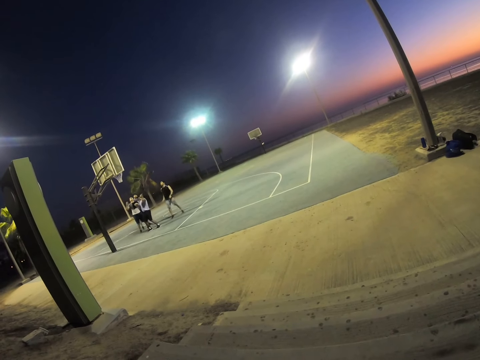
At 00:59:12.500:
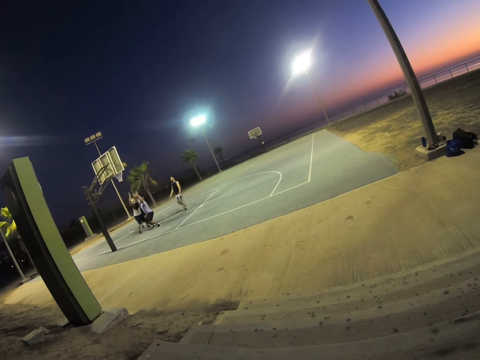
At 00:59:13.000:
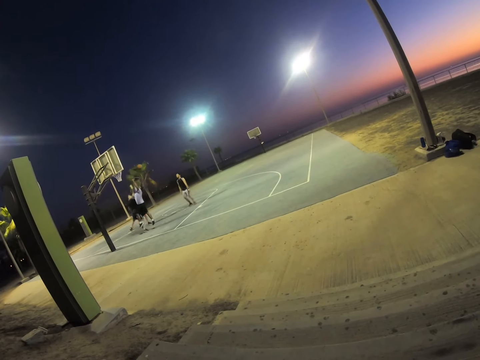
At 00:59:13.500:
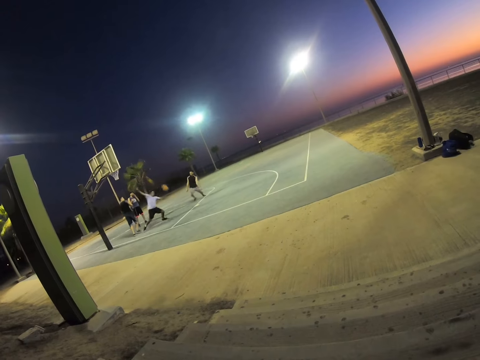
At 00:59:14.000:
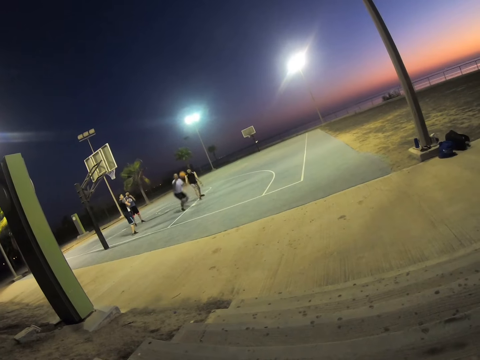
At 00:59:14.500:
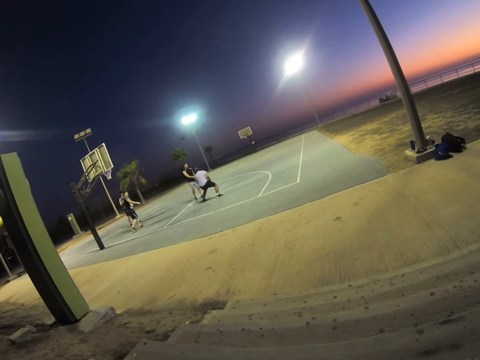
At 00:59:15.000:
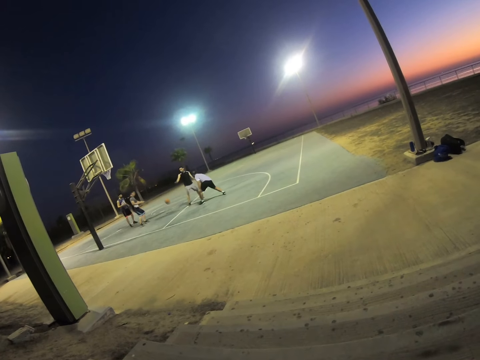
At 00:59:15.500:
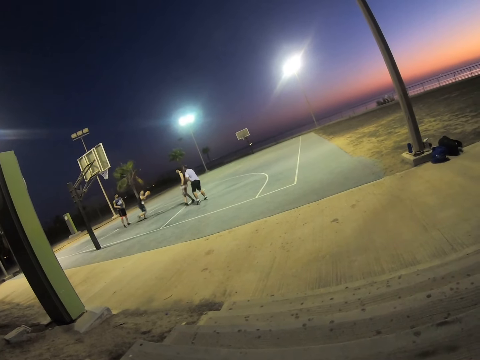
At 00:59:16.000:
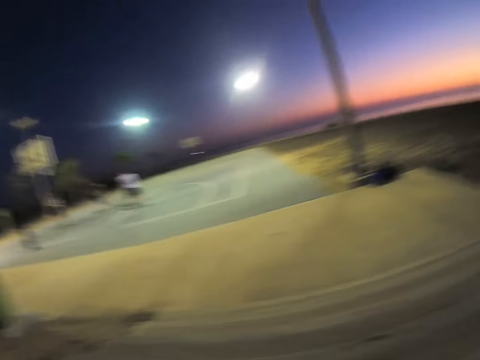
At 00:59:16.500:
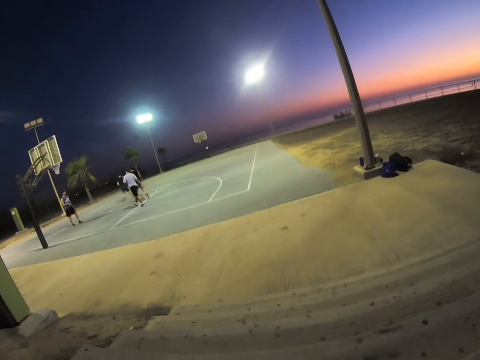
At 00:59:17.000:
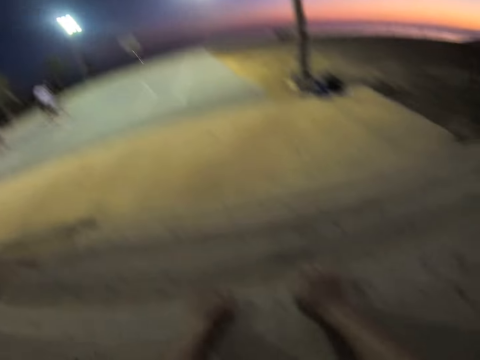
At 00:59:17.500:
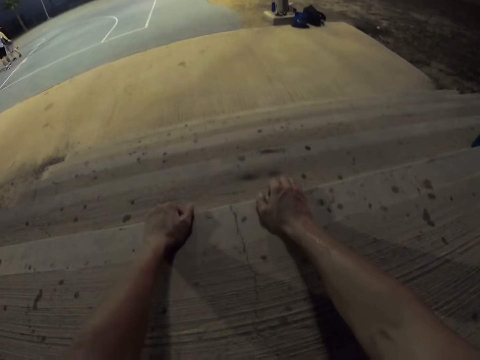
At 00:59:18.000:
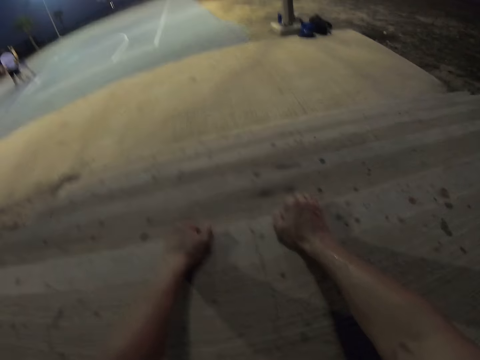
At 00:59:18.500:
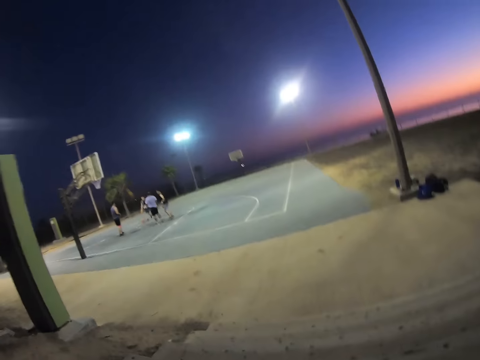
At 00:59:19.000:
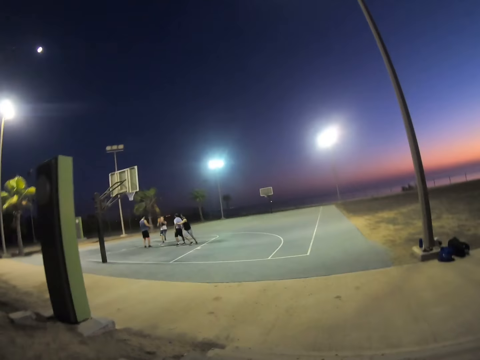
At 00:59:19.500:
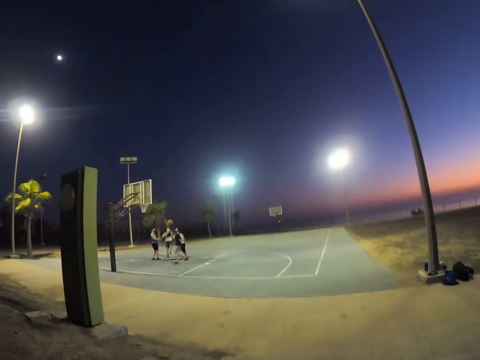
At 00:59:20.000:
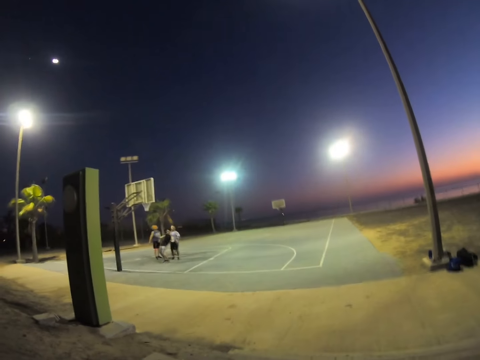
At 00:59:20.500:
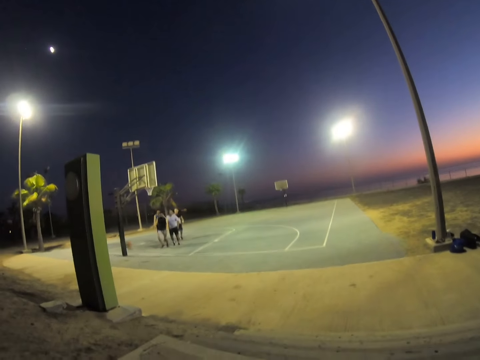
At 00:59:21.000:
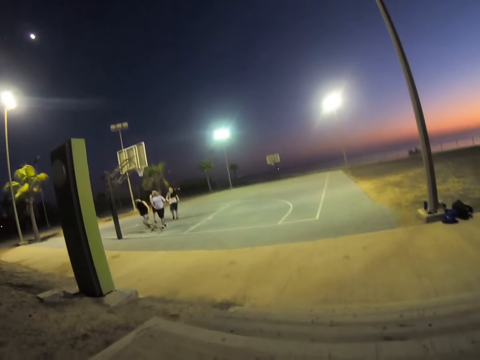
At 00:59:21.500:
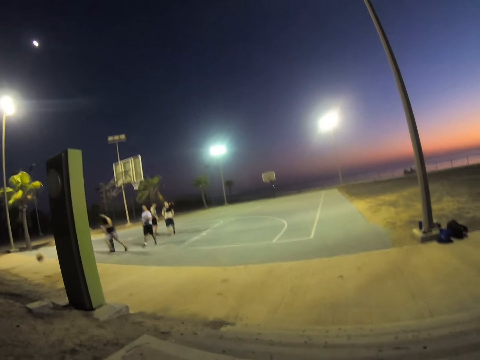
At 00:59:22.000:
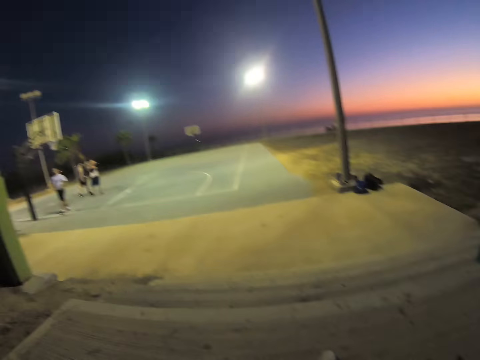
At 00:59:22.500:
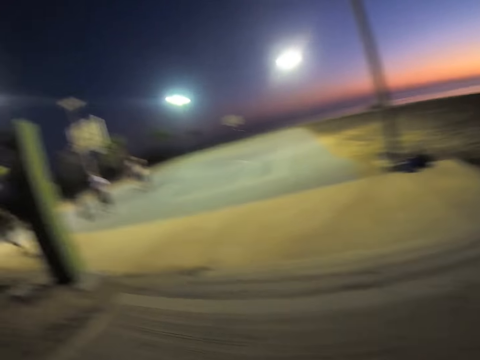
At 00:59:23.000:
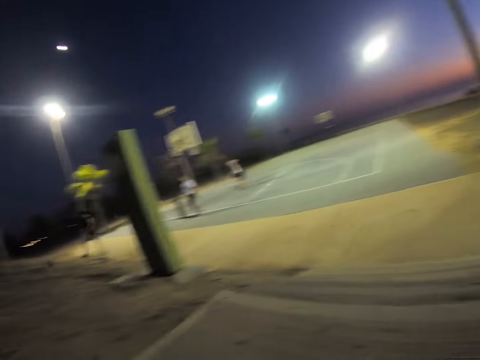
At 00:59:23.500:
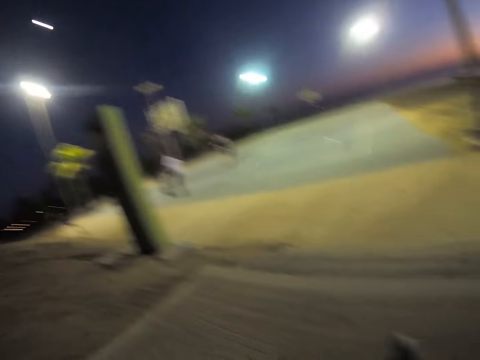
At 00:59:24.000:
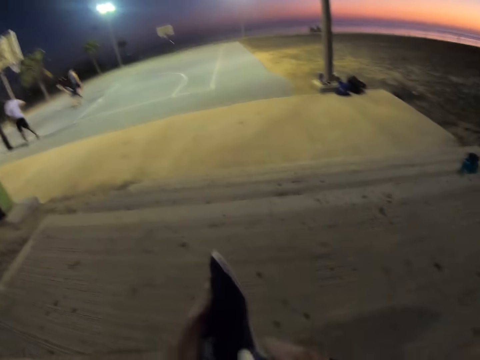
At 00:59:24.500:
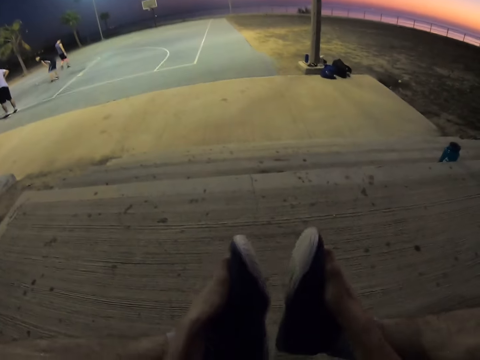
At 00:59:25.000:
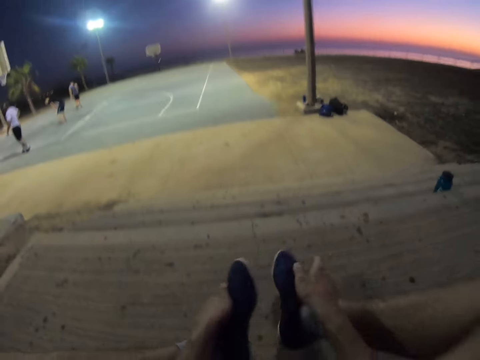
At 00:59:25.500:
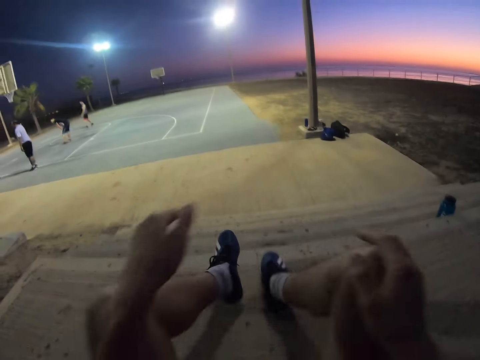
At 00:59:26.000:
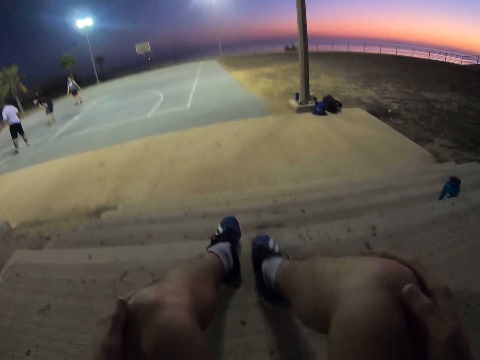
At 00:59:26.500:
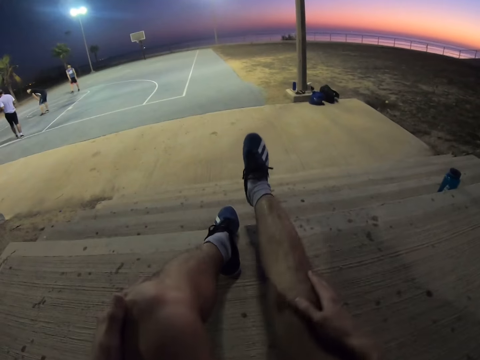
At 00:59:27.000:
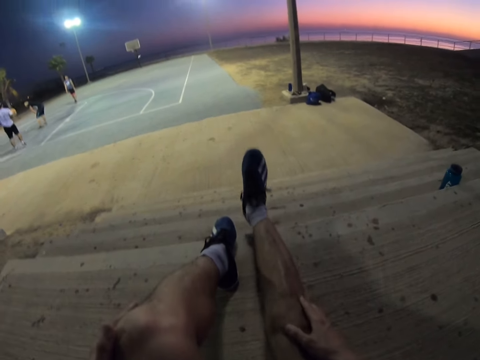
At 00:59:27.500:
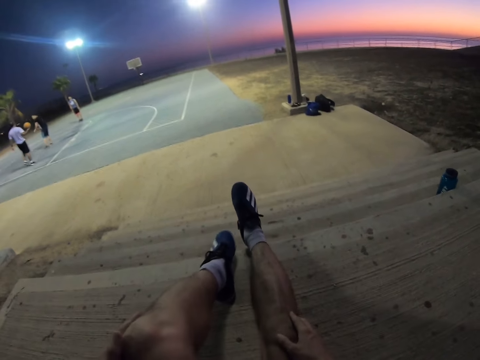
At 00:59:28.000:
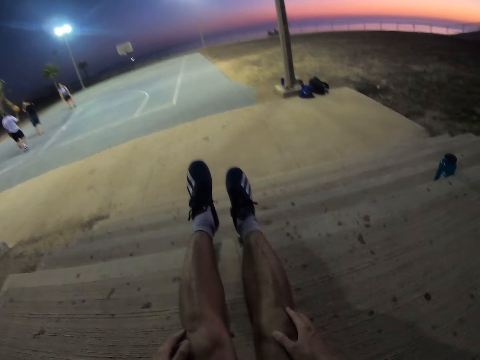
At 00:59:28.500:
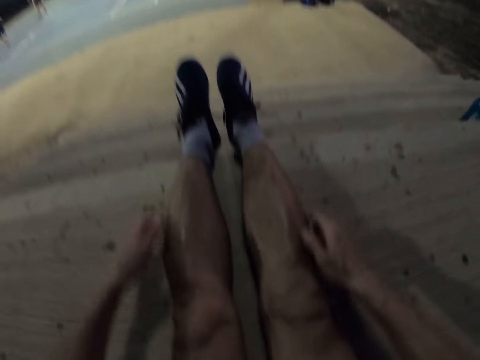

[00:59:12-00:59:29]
The camera wearer watches the basketball game. He holds the rock with both hands. He looks around and touches the floor. He watches the basketball game. He watches the persons playing basketball. He touches the legs. He straightens his legs. He touches the legs.

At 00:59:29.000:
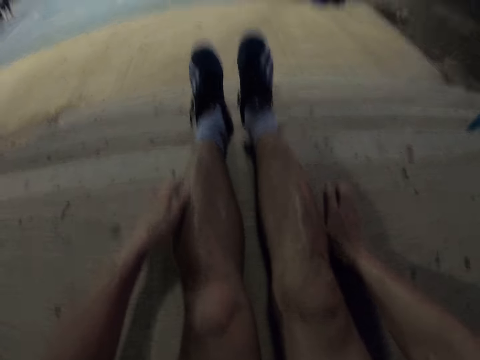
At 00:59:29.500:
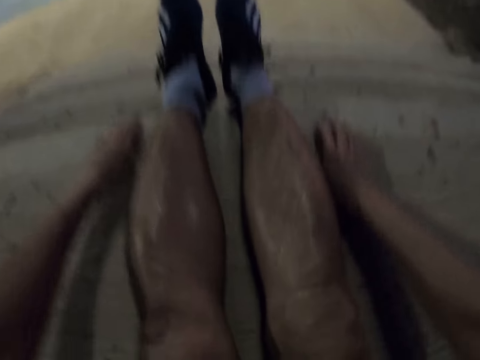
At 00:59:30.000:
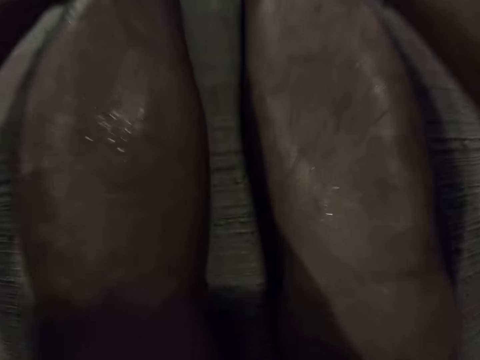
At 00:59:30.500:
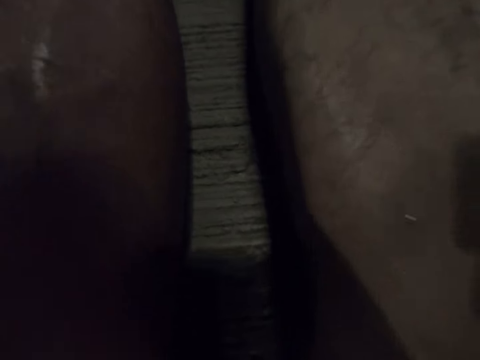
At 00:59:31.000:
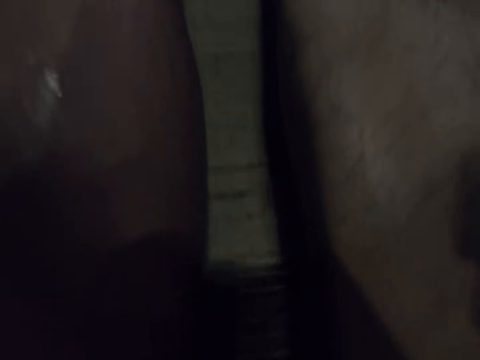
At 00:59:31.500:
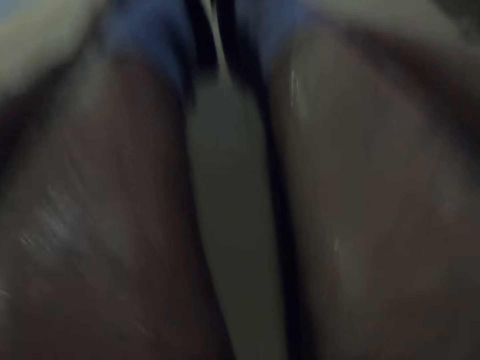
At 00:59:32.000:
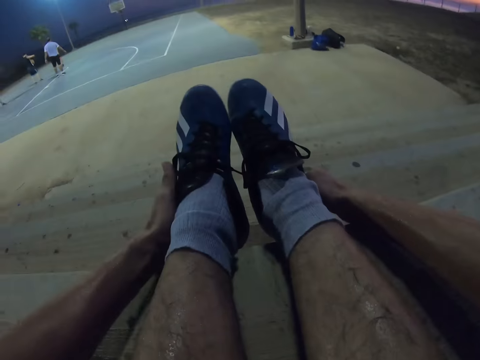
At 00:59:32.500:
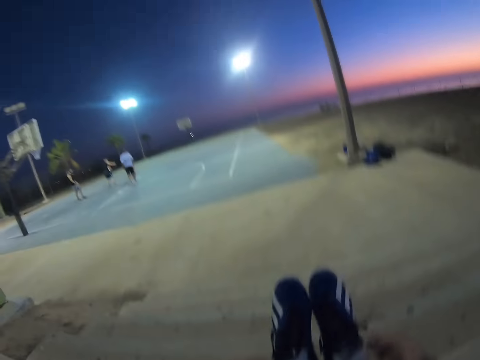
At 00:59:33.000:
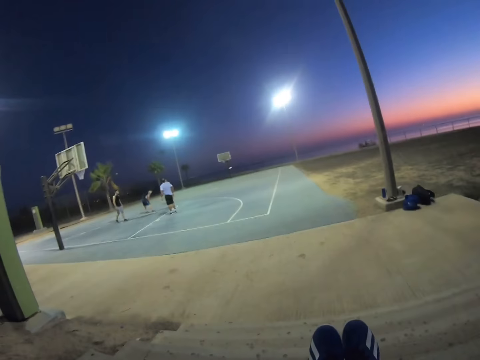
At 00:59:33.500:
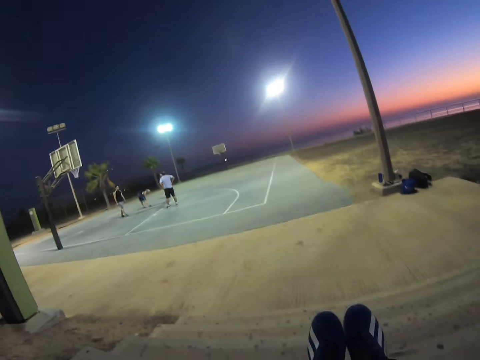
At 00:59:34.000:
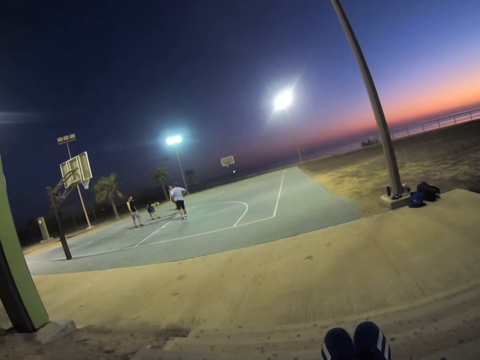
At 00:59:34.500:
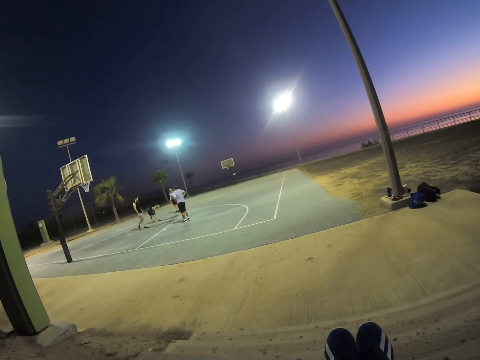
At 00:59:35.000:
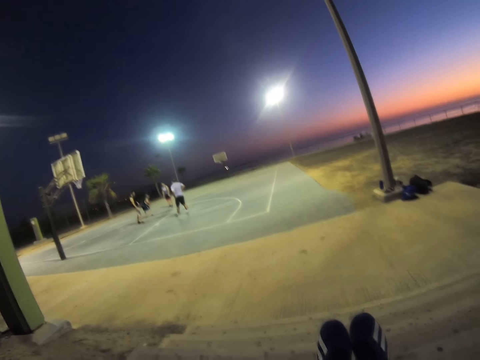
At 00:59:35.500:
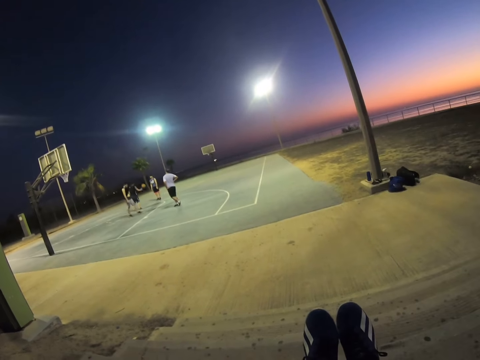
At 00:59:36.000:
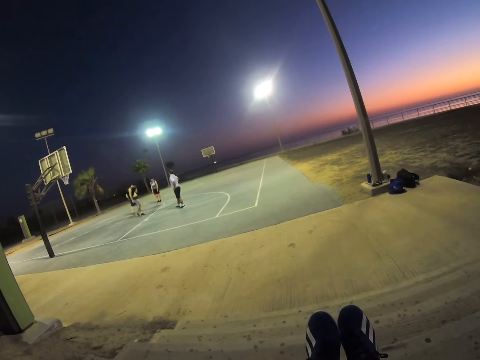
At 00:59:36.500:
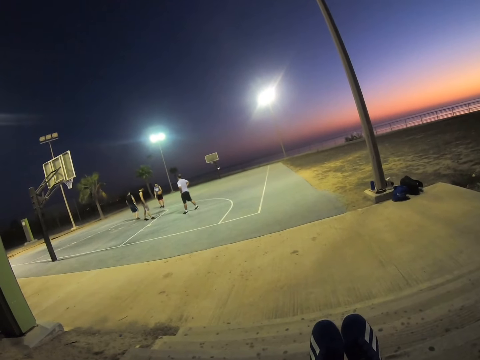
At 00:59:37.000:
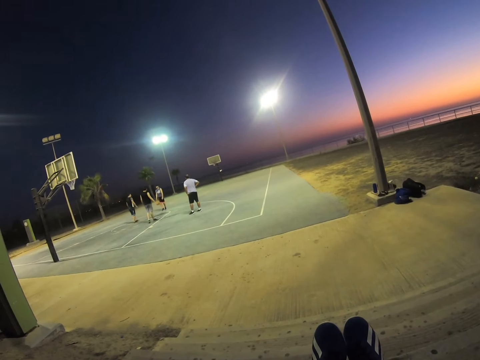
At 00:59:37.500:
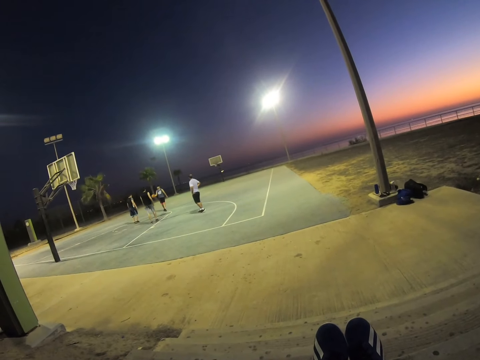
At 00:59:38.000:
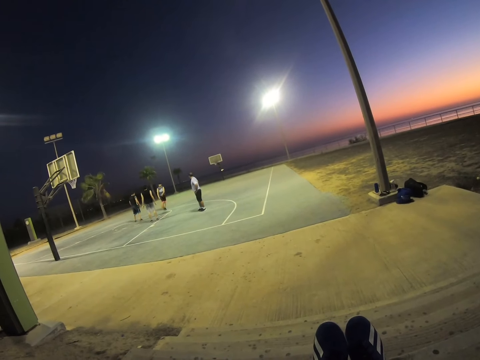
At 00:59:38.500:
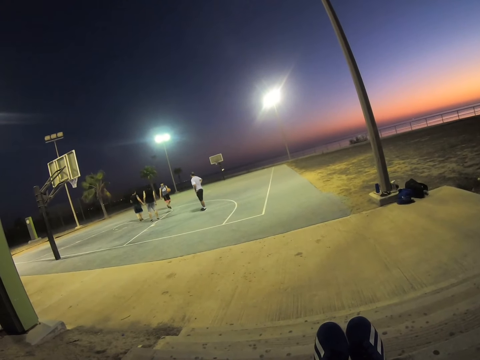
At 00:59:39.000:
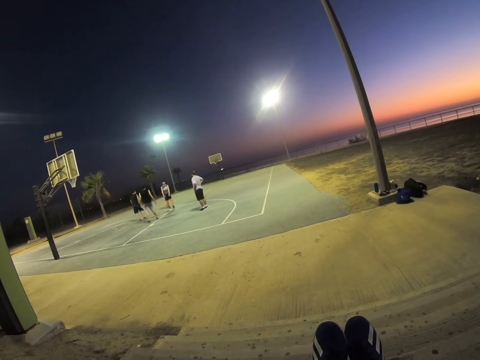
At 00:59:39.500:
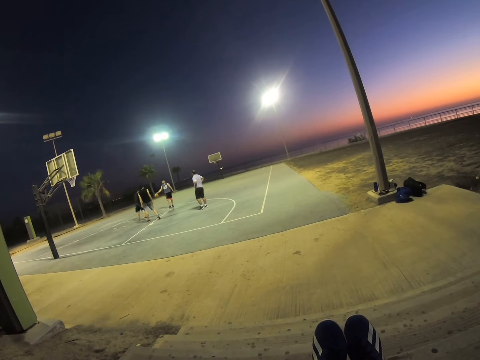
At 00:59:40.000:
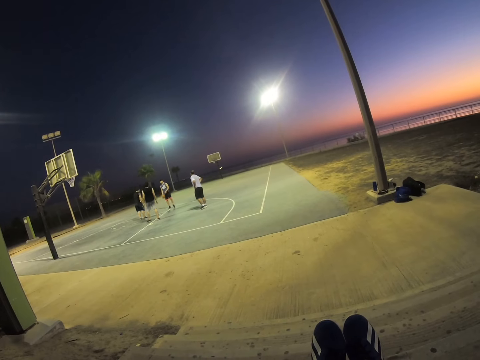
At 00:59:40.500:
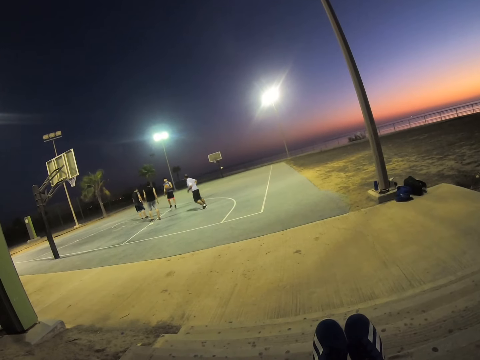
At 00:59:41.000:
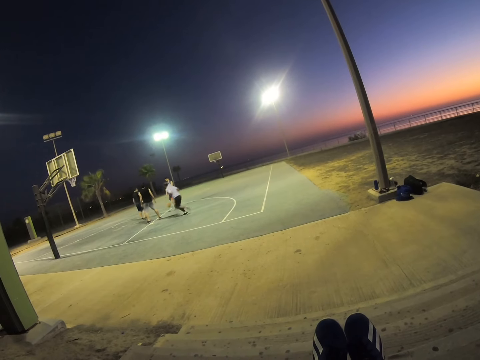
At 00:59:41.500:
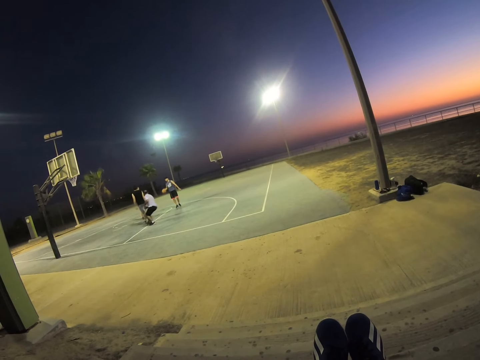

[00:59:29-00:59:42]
The camera wearer touches the legs. They watch the basketball game. They exercise on the stairs.
